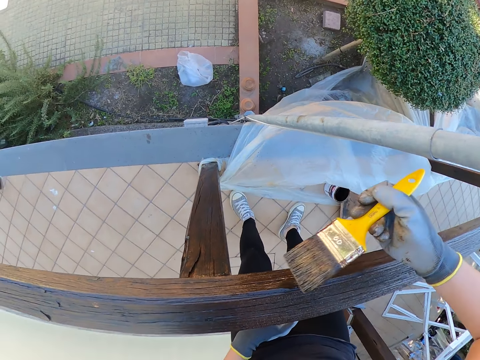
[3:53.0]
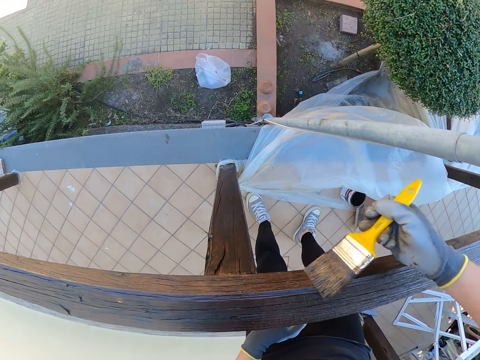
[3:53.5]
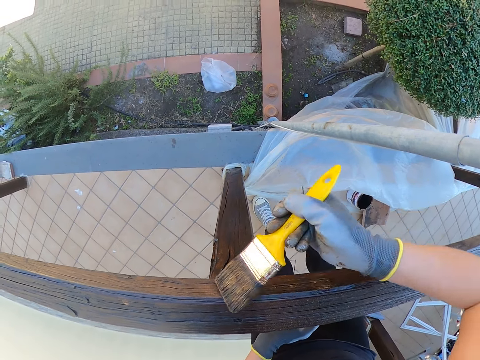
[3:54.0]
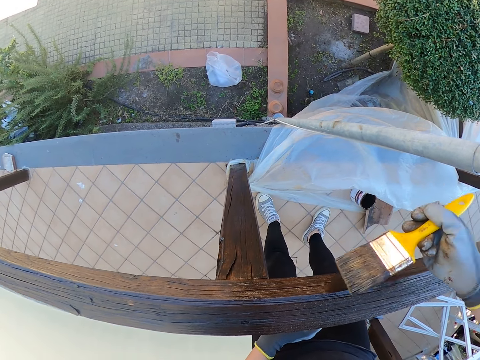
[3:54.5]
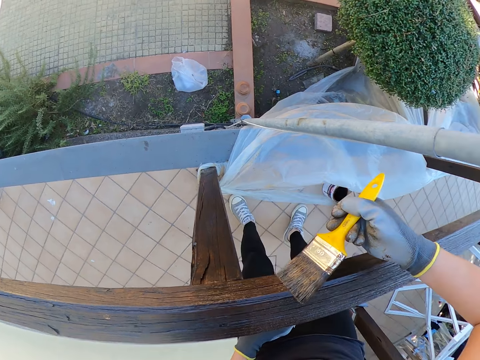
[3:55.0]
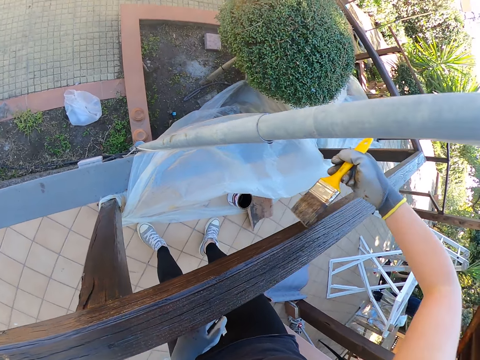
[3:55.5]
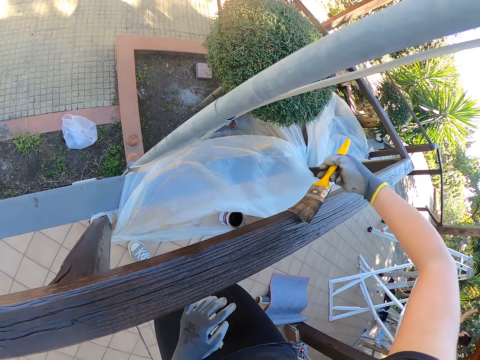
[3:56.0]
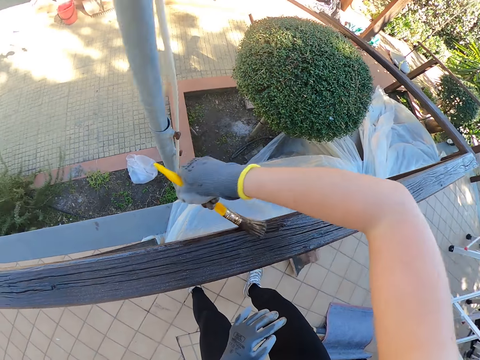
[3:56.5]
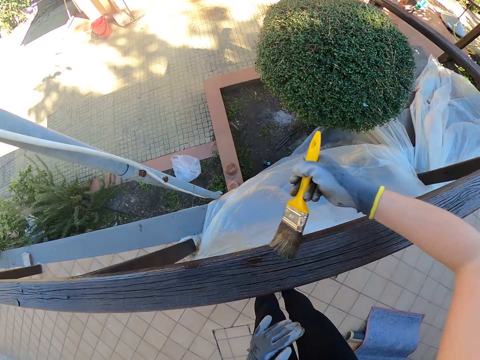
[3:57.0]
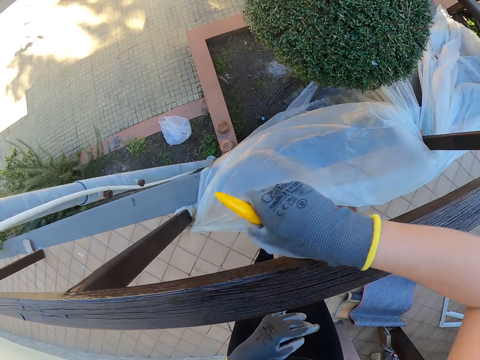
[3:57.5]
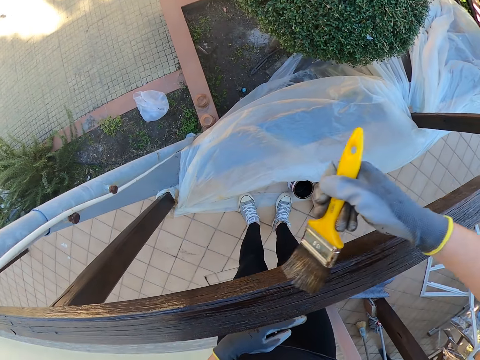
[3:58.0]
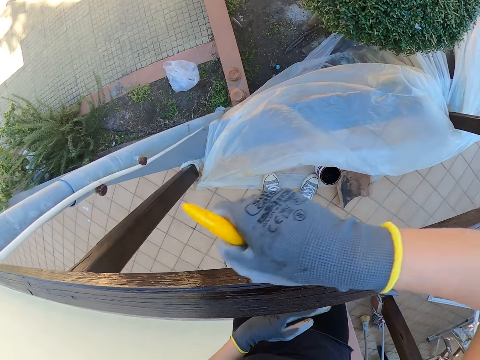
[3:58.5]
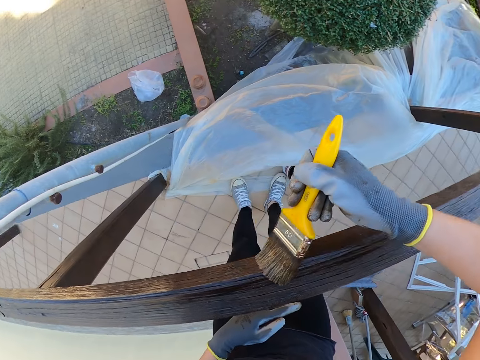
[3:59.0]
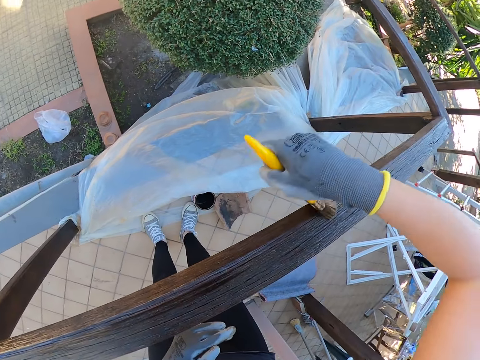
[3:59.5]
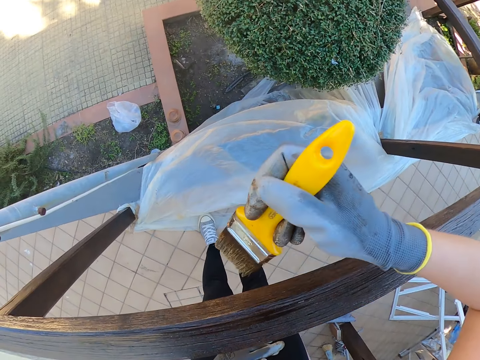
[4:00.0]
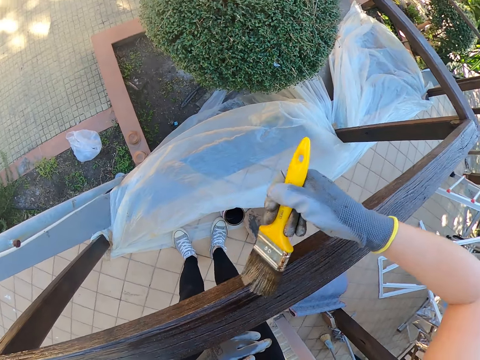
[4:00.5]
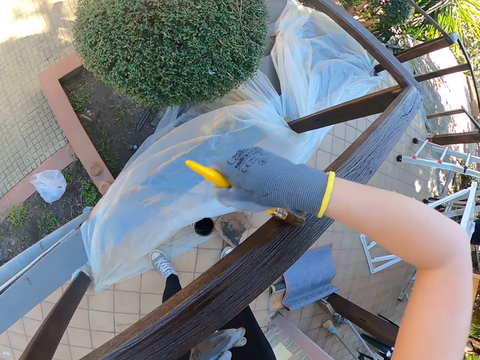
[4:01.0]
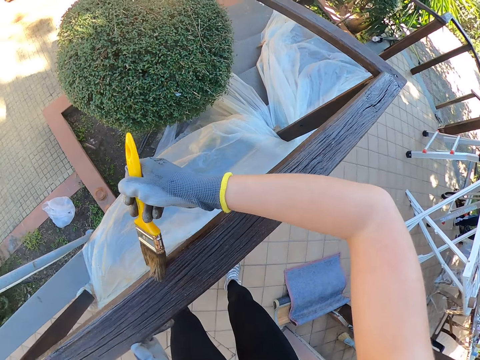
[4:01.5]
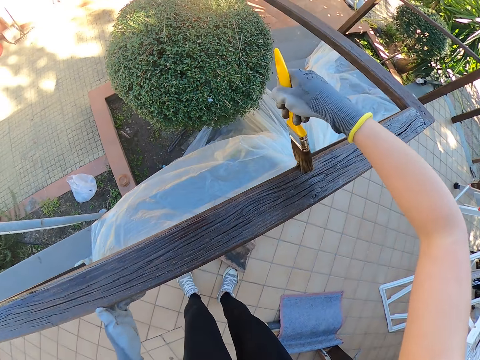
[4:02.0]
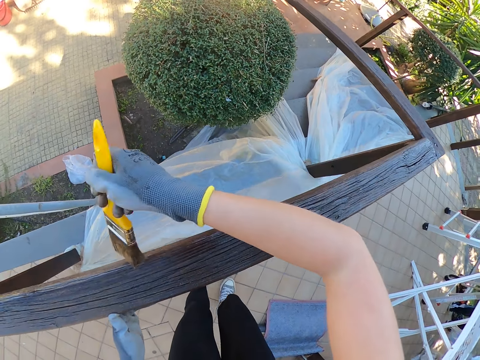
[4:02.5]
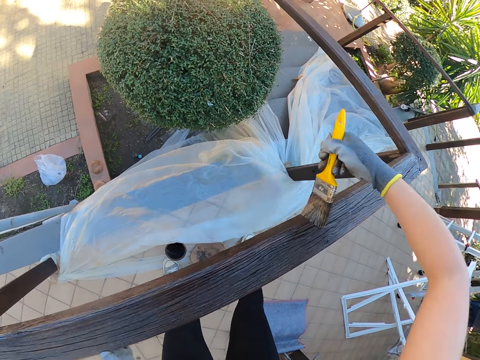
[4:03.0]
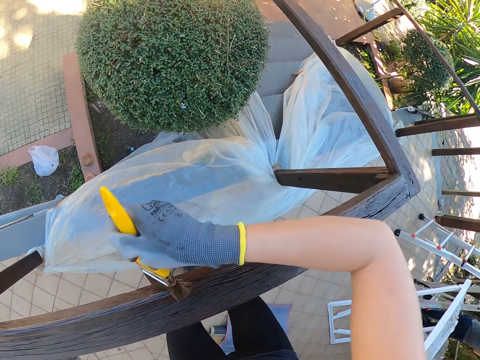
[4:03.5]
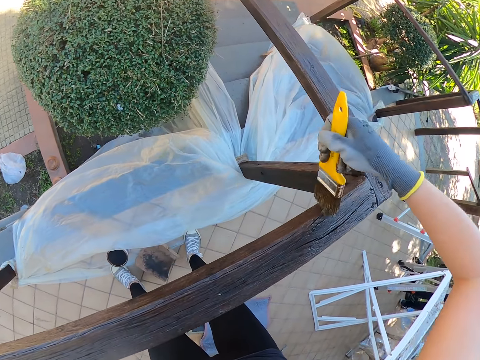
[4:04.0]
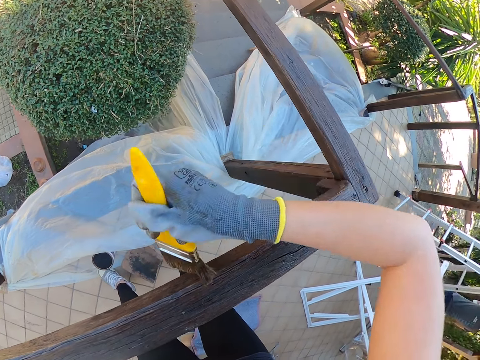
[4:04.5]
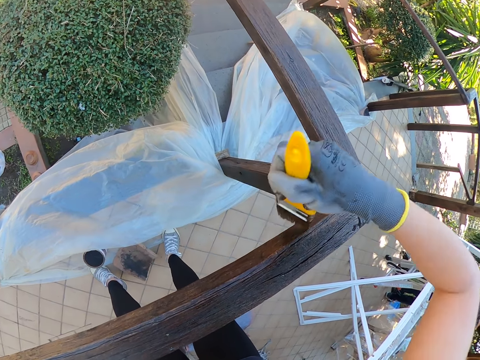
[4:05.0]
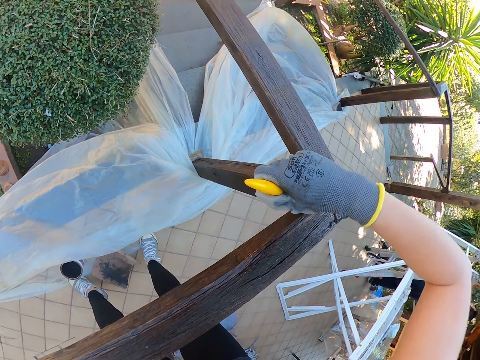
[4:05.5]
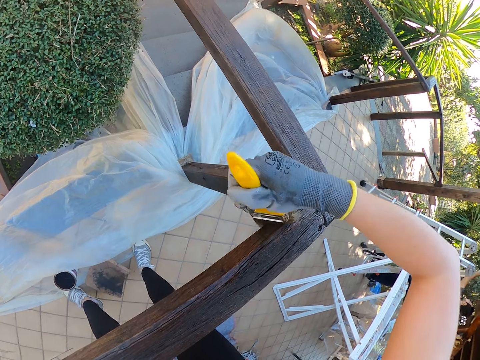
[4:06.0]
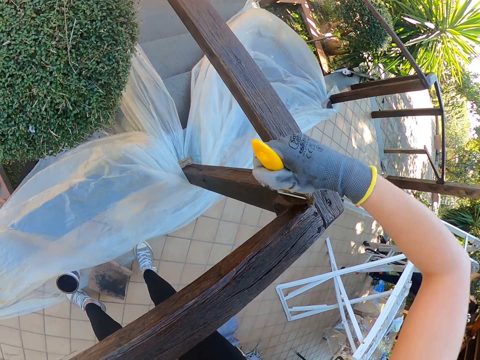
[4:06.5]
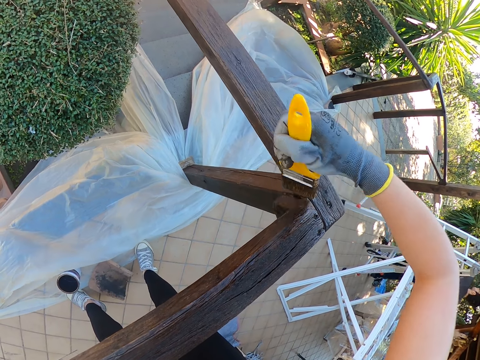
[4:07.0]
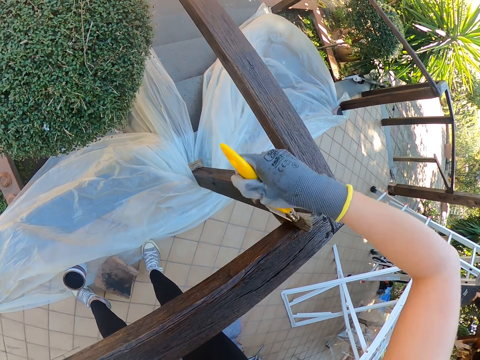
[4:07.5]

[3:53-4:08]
The camera wearer moves and stops.

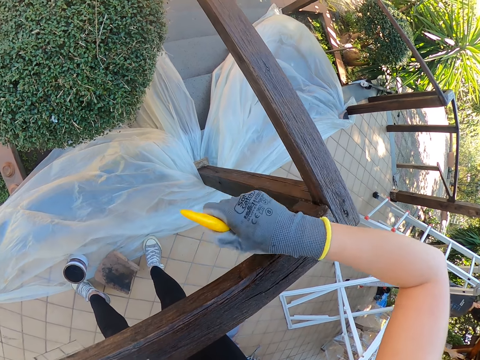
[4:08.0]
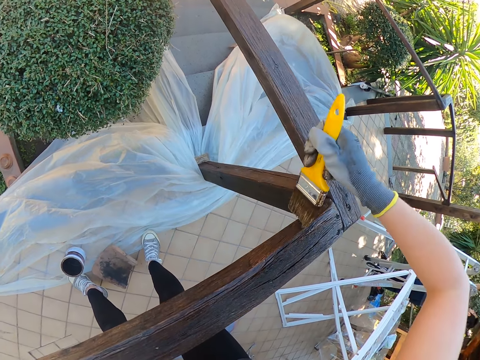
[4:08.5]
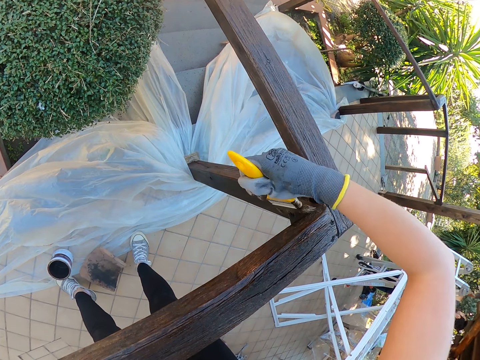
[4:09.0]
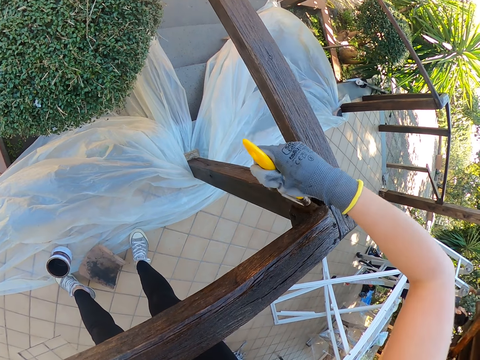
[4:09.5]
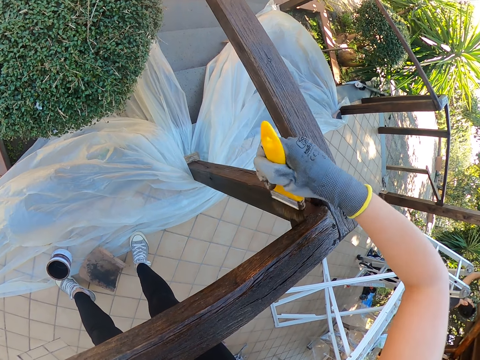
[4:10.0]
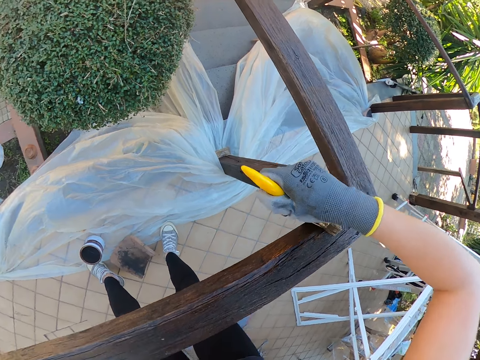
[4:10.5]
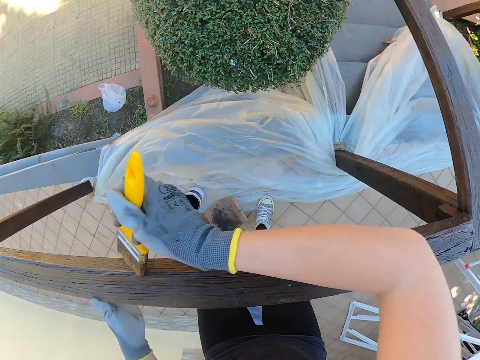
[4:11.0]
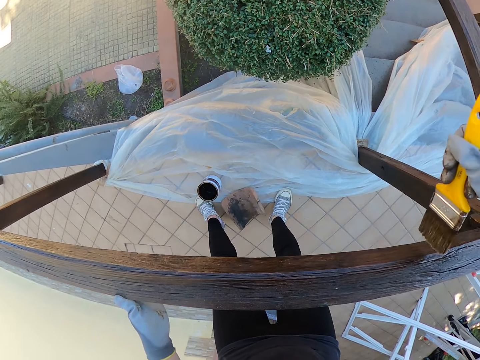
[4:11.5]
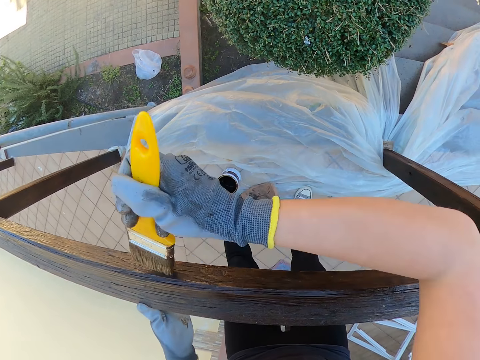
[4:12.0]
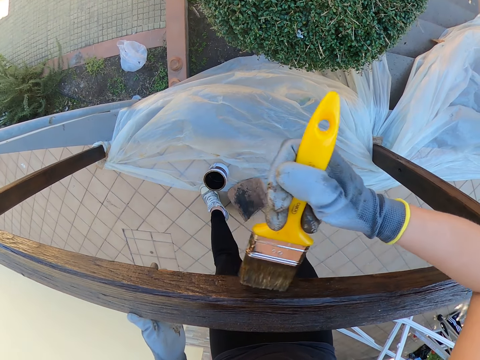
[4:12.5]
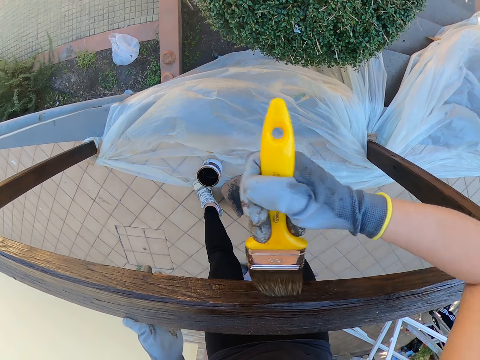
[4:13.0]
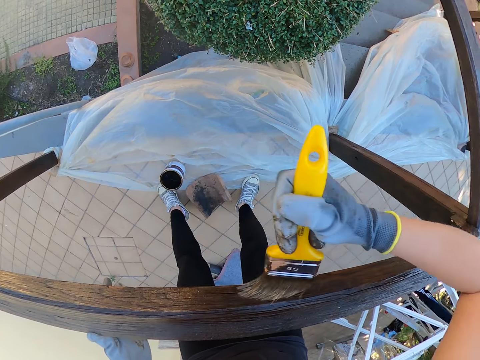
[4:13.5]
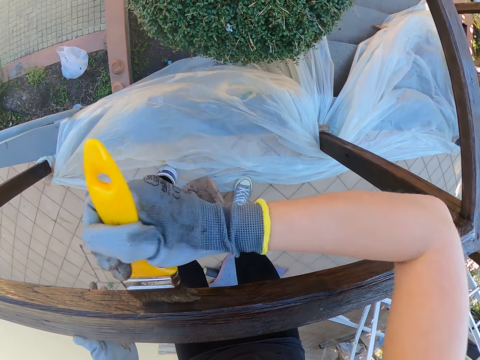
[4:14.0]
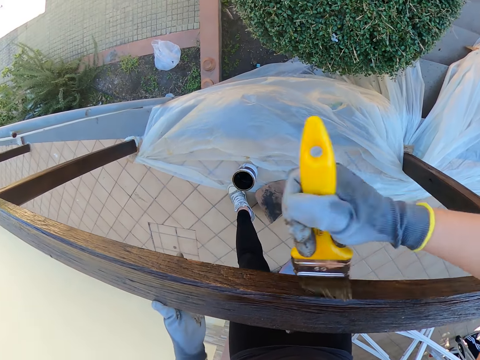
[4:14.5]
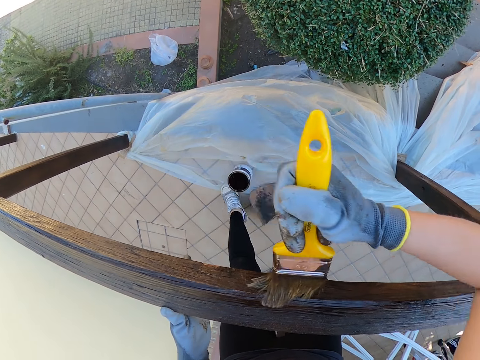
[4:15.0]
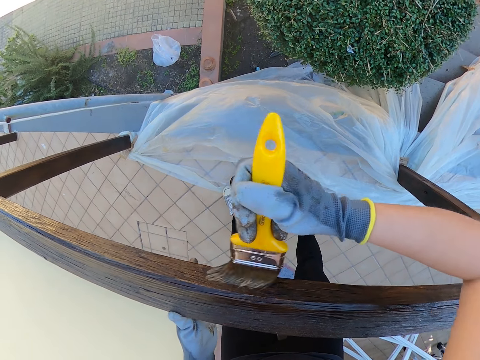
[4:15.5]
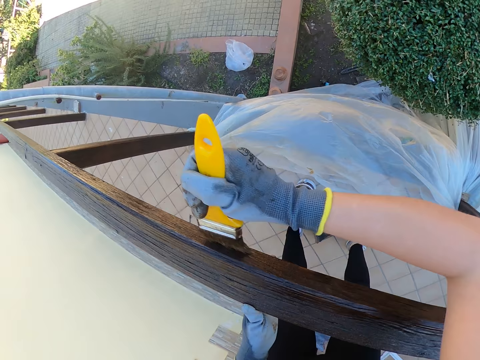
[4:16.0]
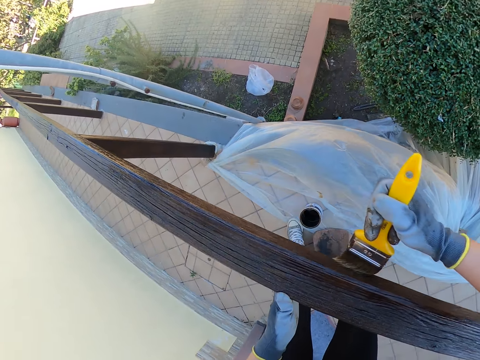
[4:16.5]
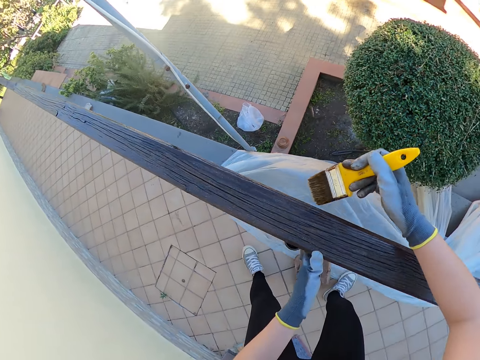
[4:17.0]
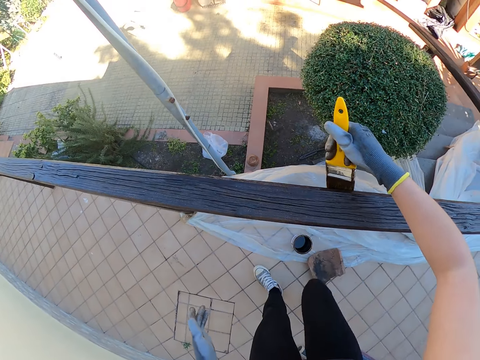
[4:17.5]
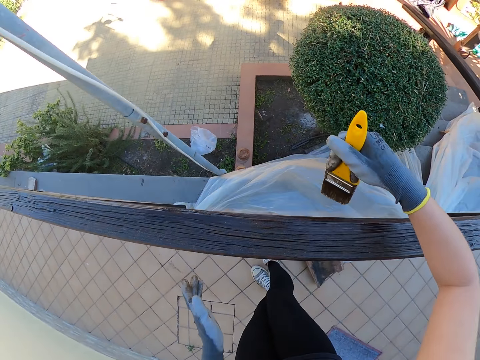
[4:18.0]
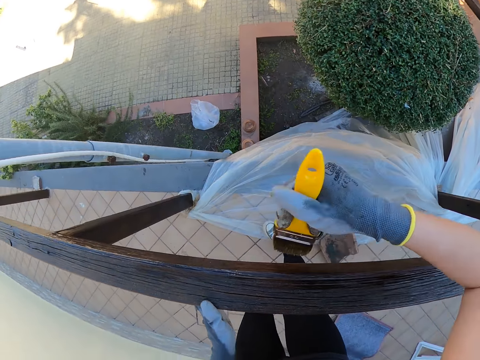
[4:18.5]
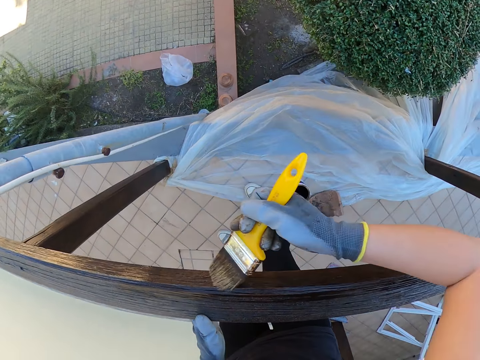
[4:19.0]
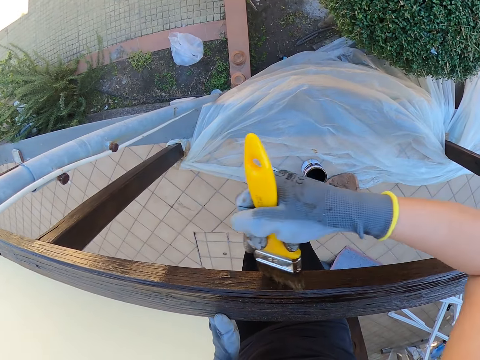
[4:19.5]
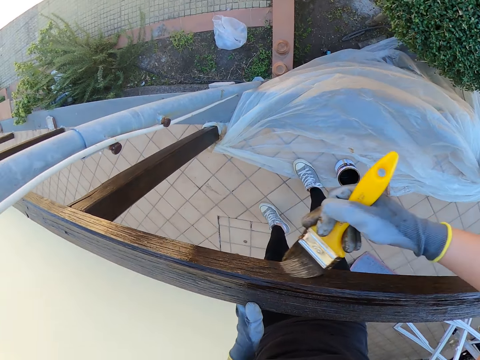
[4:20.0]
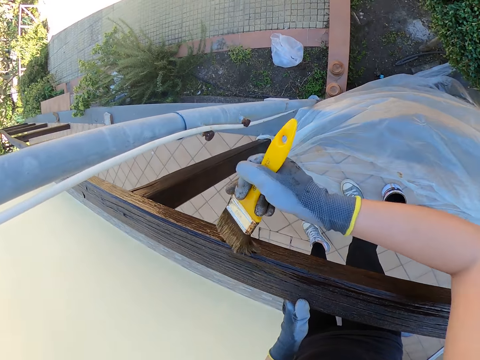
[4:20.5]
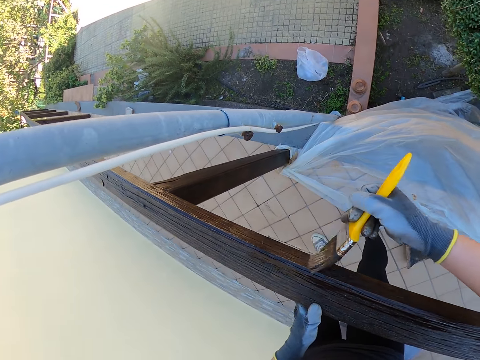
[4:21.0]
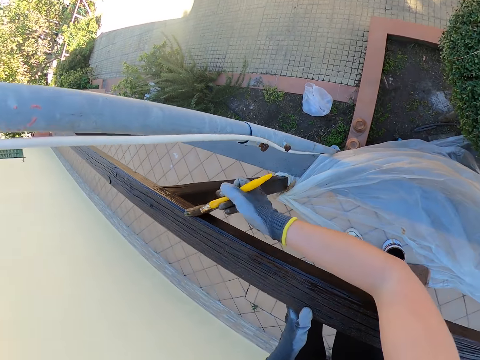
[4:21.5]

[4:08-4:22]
The camera wearer removes a hand from the railing cap. They move and stop. They place a hand on the railing cap.
